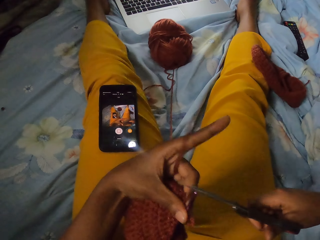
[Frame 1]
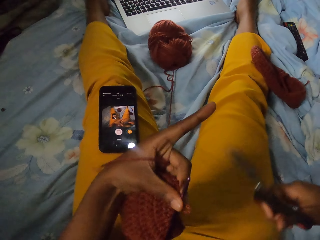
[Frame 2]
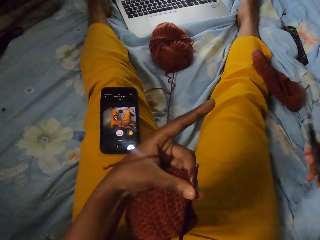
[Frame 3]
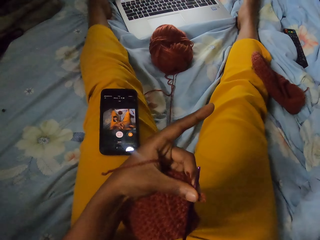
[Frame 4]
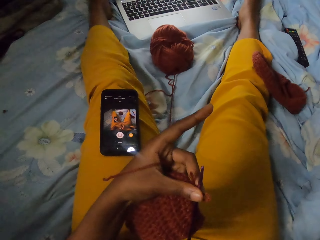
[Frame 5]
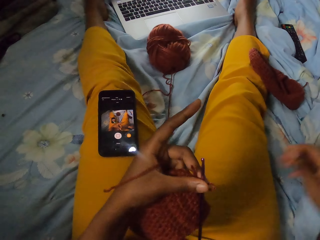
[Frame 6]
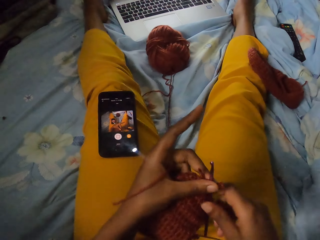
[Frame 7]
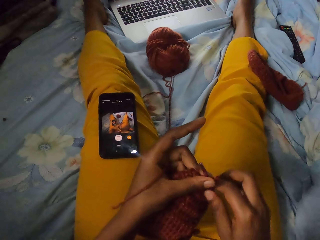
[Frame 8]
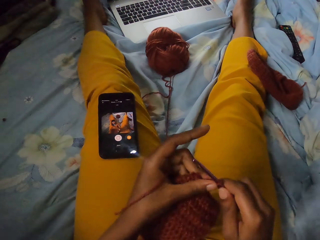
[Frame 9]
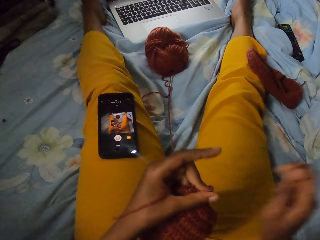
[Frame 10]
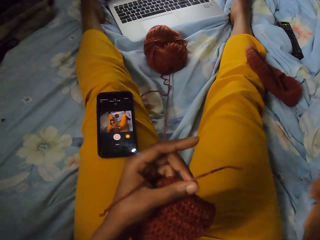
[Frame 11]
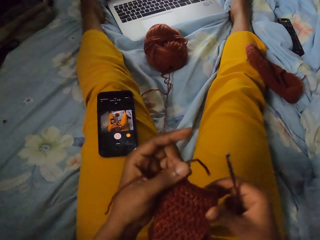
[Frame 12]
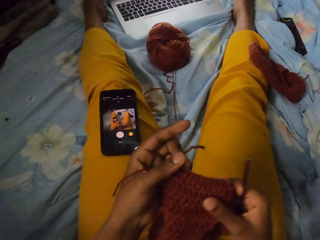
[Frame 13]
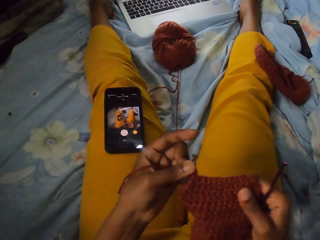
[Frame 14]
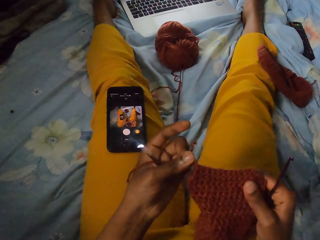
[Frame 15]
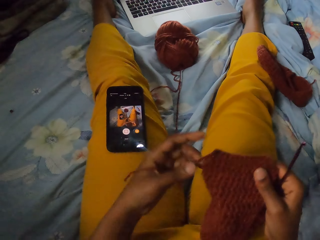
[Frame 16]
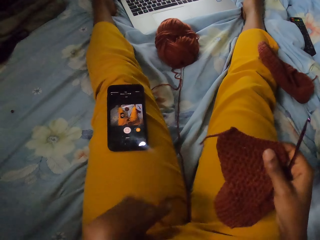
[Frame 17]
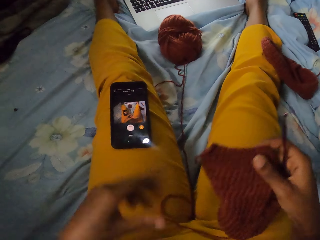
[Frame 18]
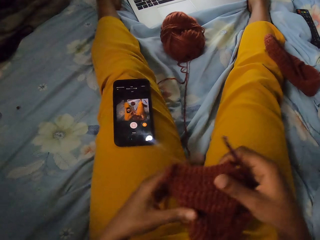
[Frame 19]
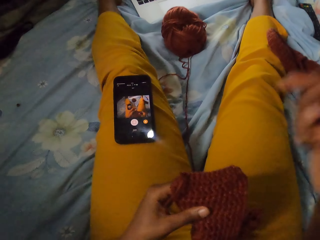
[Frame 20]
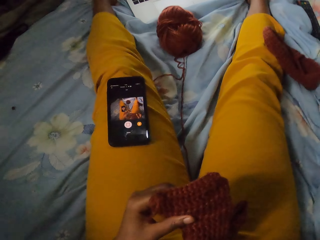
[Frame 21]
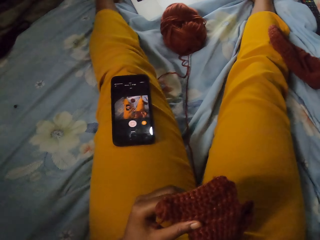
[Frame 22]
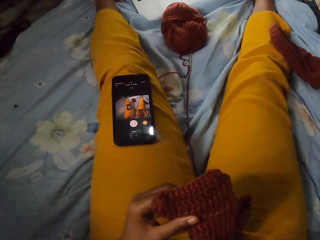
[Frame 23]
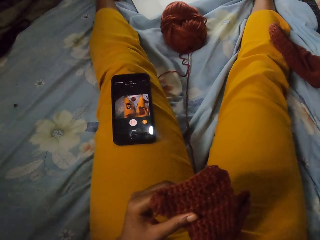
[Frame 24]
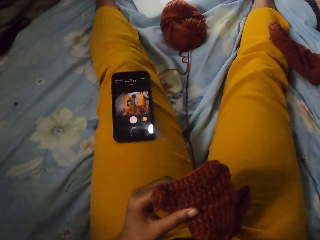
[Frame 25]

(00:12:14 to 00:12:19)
The camera wearer puts the pair of scissors on a carpet. She passes the crochet hook in her left hand to her right hand. She passes the wool craft from her left hand to her right hand. She holds the wool craft with both hands. She drops the strand of wool on her leg with her left hand. She passes the wool craft from her right hand to her left hand. She waves her hand up.
